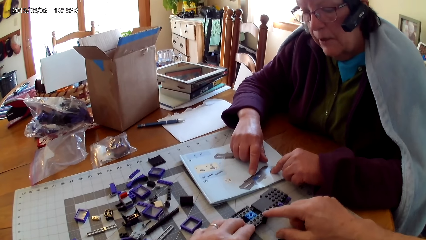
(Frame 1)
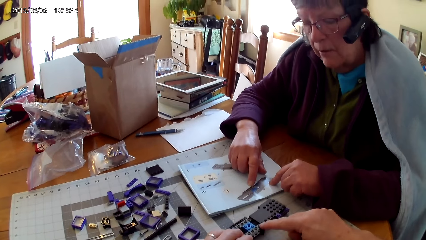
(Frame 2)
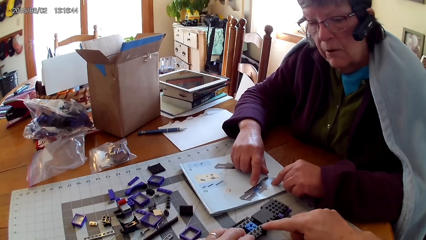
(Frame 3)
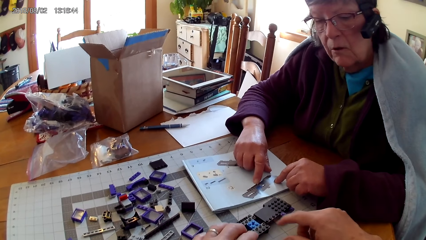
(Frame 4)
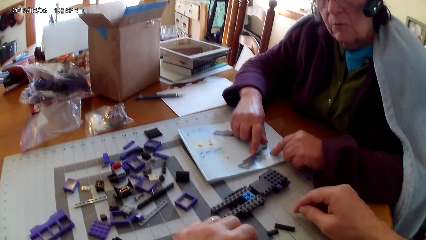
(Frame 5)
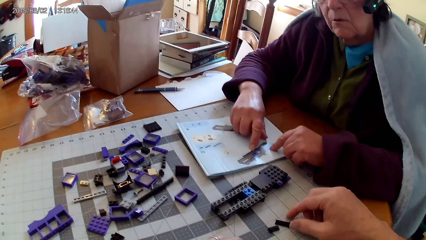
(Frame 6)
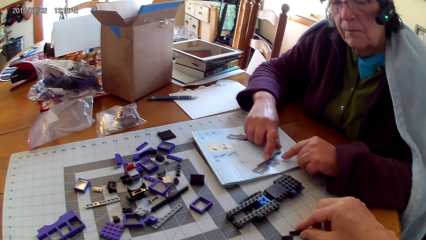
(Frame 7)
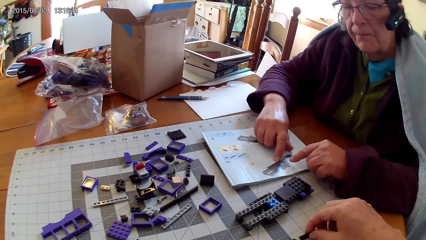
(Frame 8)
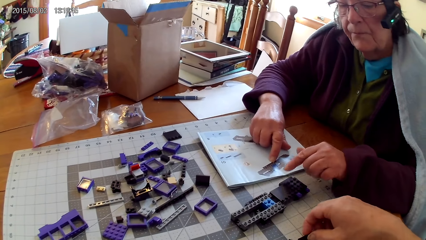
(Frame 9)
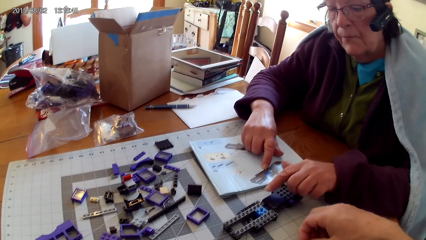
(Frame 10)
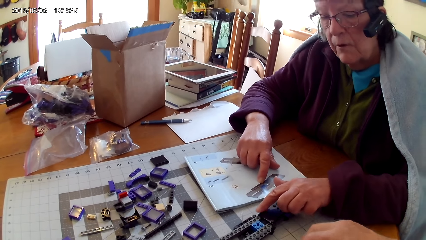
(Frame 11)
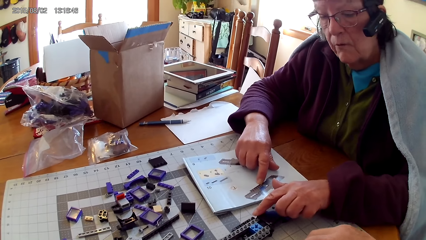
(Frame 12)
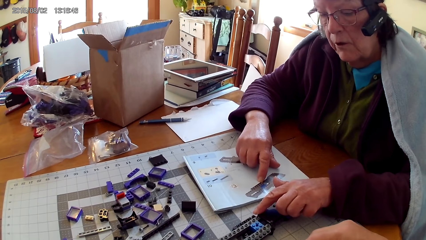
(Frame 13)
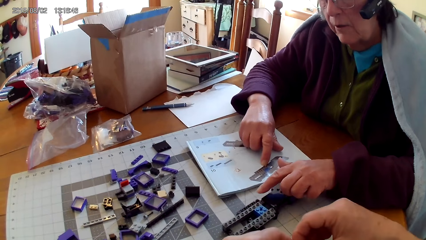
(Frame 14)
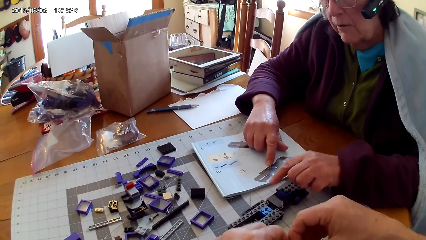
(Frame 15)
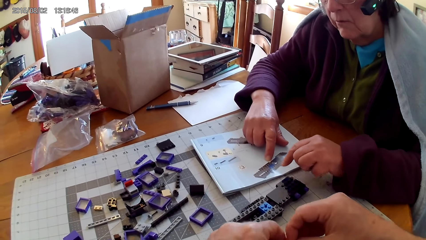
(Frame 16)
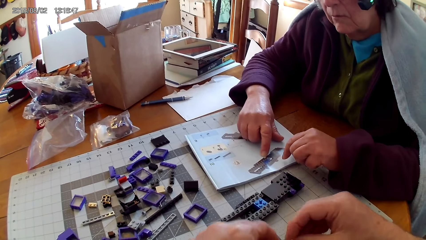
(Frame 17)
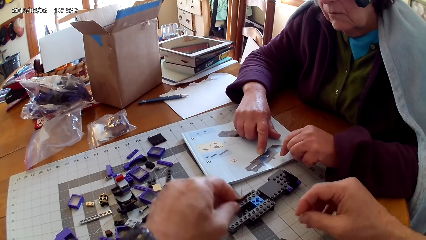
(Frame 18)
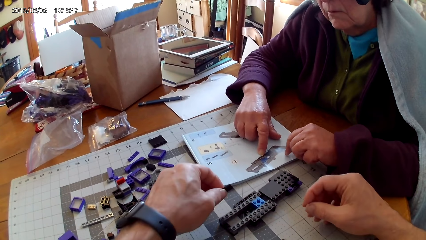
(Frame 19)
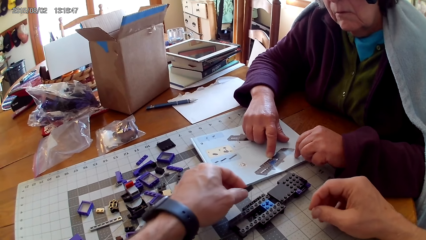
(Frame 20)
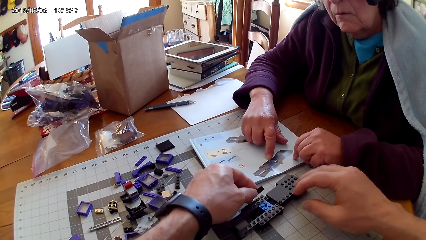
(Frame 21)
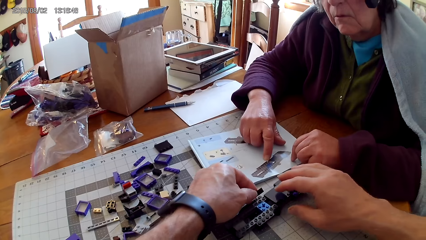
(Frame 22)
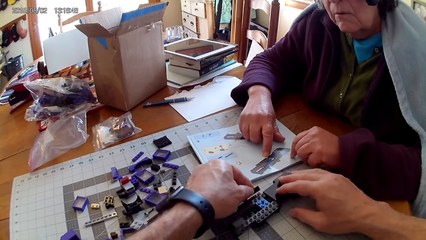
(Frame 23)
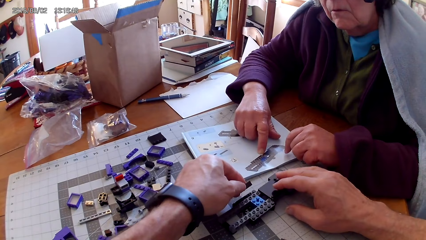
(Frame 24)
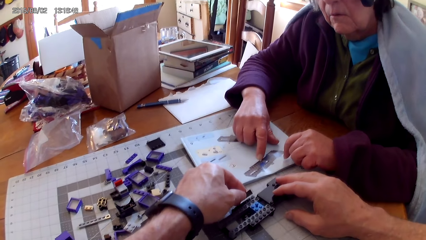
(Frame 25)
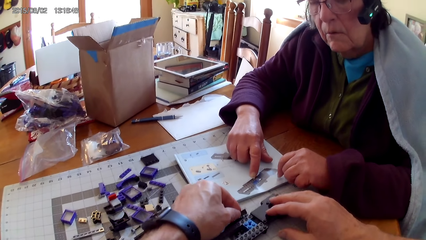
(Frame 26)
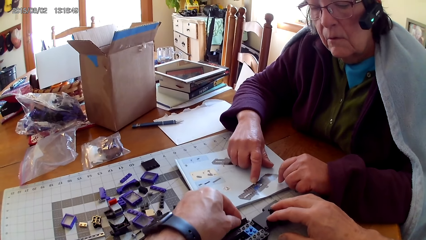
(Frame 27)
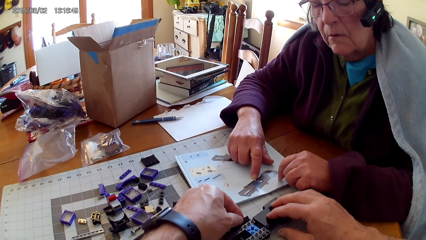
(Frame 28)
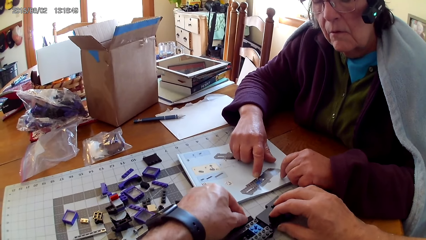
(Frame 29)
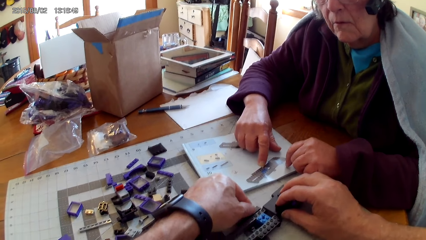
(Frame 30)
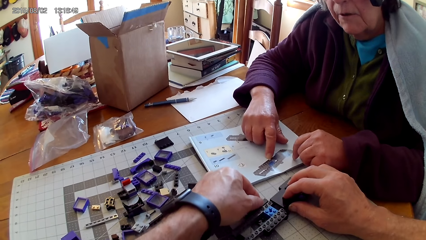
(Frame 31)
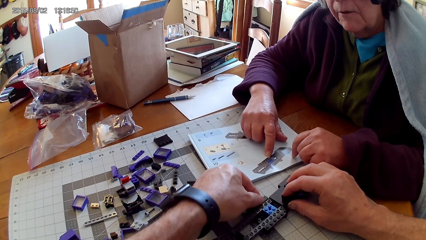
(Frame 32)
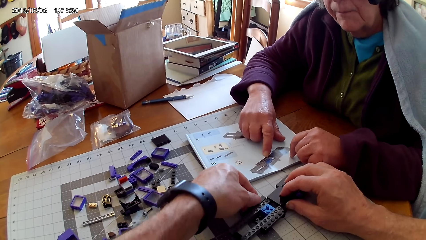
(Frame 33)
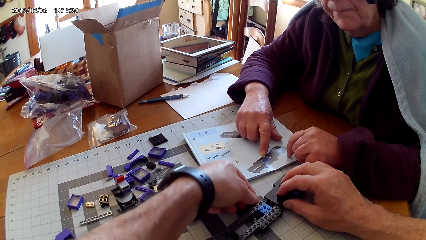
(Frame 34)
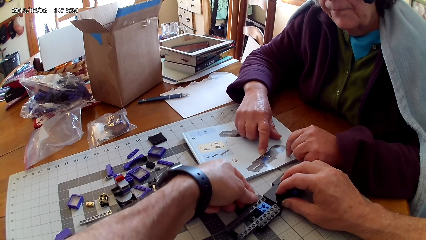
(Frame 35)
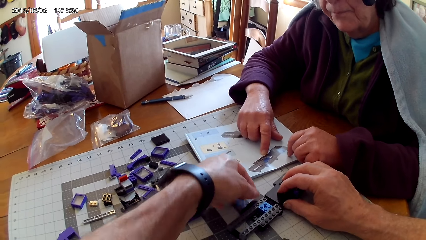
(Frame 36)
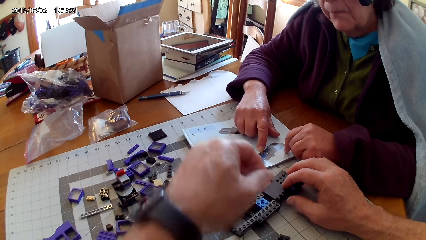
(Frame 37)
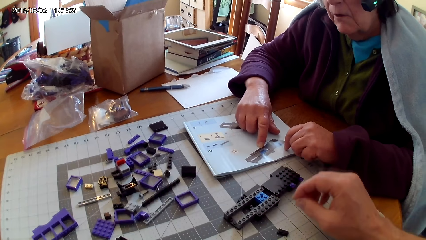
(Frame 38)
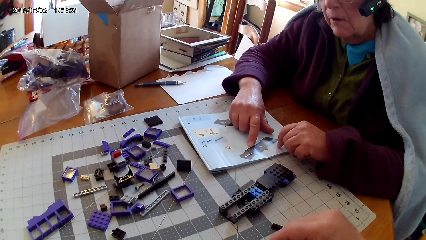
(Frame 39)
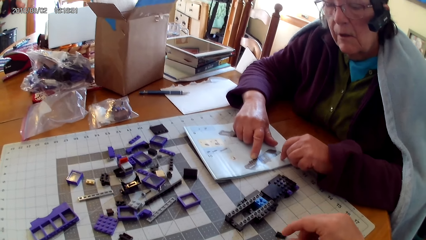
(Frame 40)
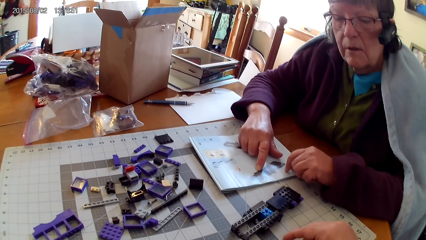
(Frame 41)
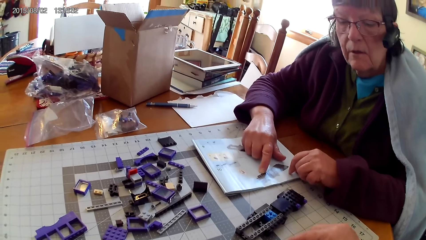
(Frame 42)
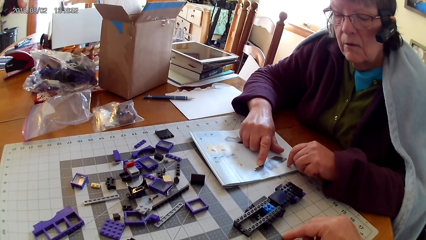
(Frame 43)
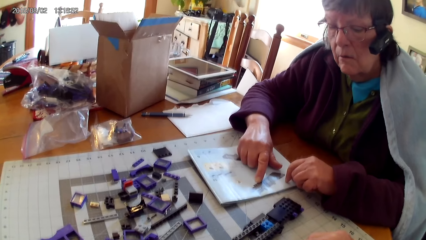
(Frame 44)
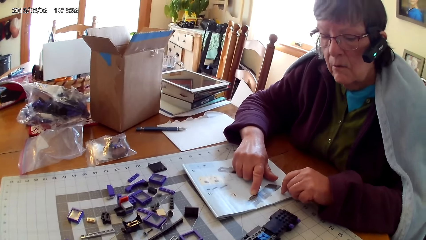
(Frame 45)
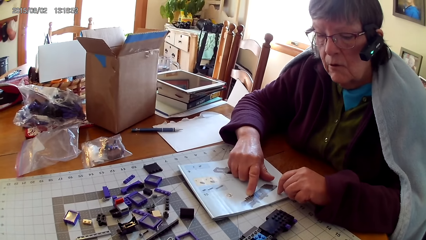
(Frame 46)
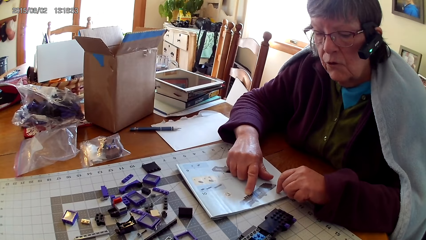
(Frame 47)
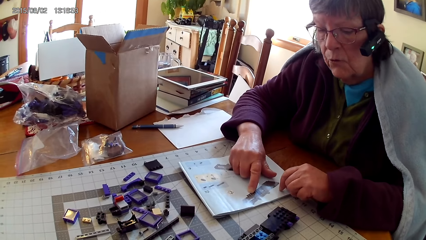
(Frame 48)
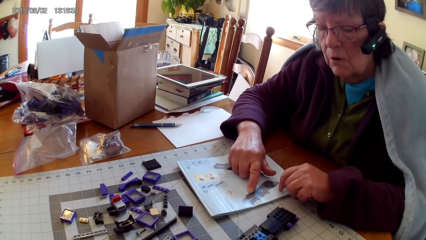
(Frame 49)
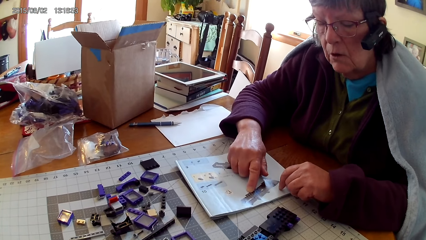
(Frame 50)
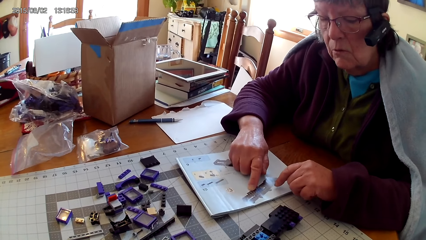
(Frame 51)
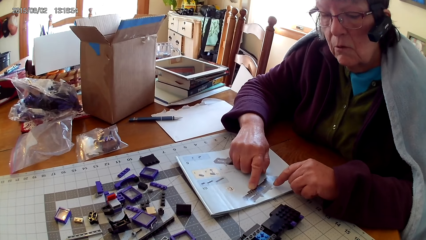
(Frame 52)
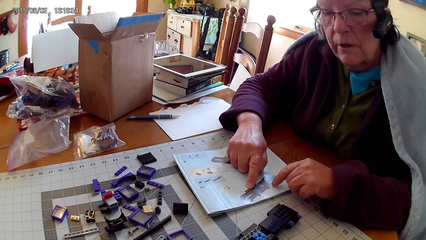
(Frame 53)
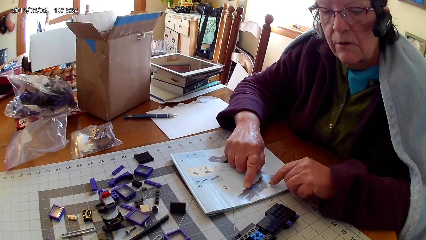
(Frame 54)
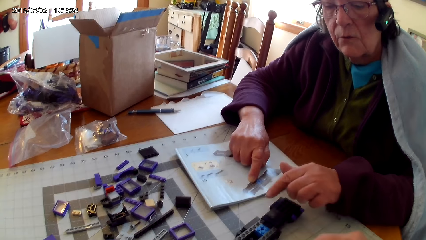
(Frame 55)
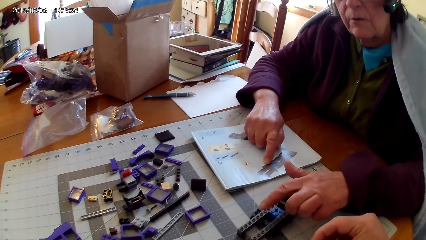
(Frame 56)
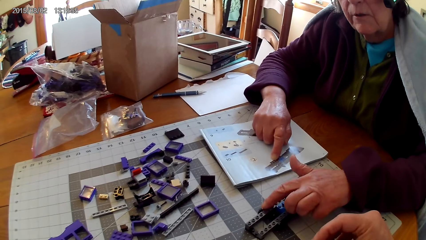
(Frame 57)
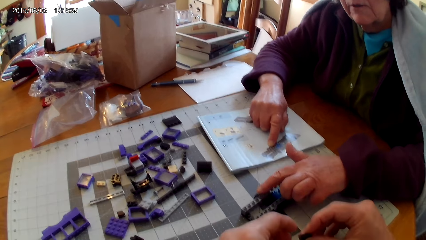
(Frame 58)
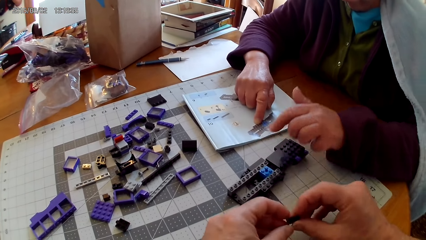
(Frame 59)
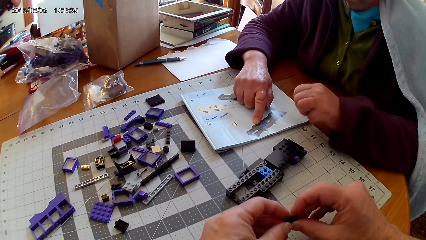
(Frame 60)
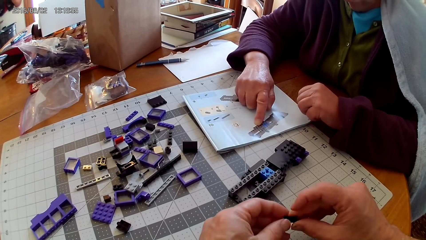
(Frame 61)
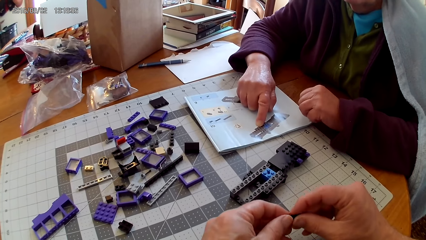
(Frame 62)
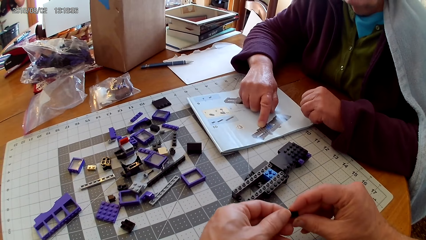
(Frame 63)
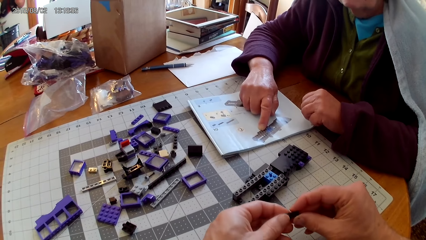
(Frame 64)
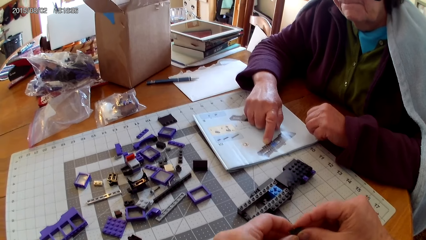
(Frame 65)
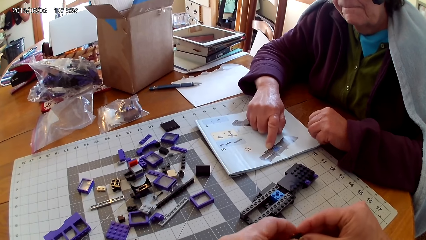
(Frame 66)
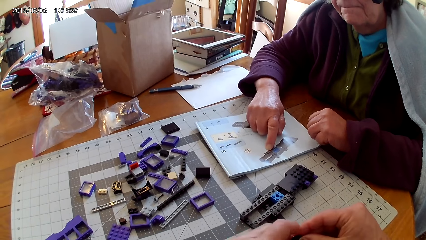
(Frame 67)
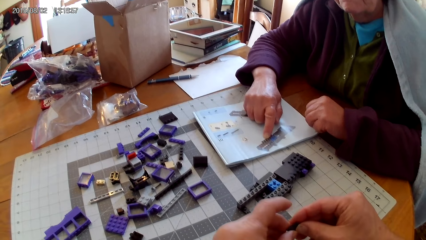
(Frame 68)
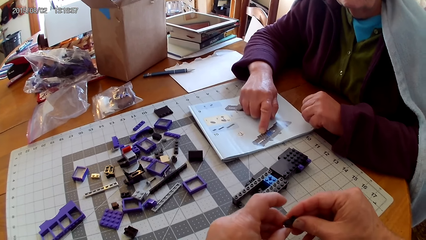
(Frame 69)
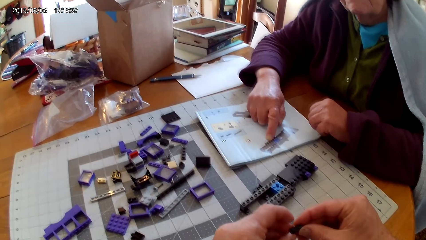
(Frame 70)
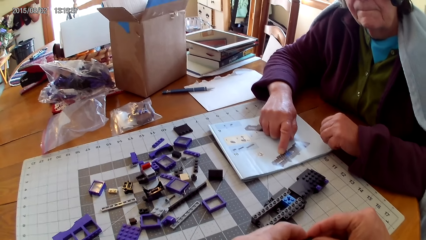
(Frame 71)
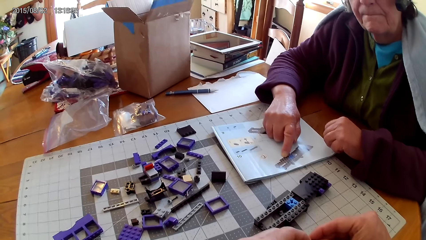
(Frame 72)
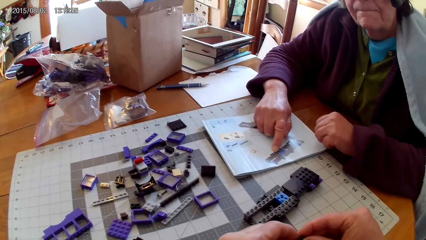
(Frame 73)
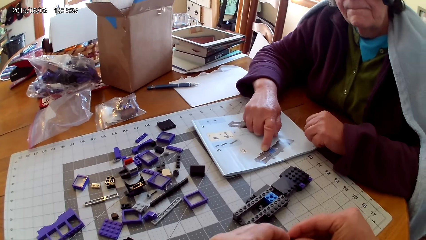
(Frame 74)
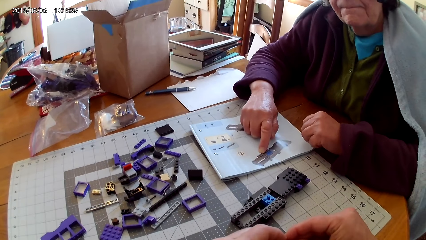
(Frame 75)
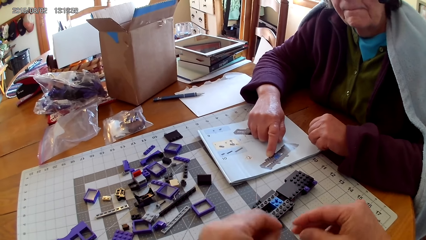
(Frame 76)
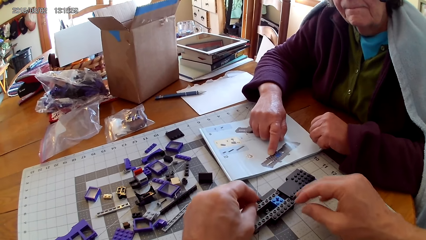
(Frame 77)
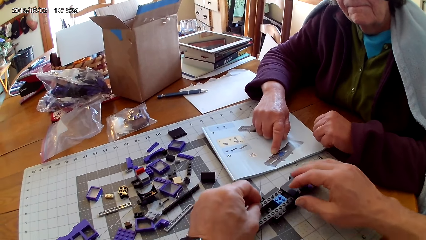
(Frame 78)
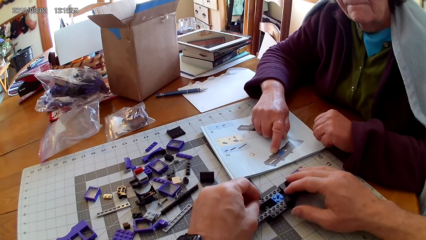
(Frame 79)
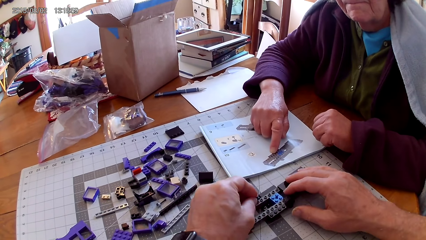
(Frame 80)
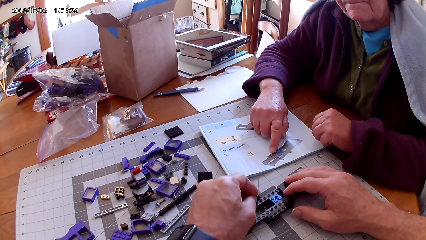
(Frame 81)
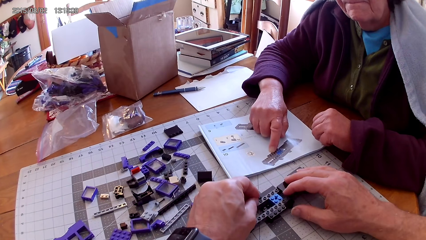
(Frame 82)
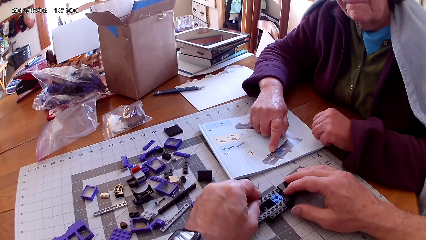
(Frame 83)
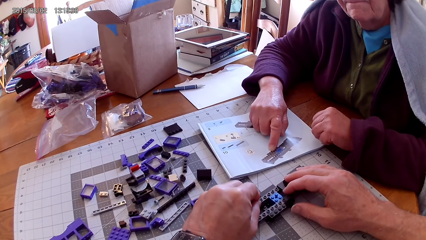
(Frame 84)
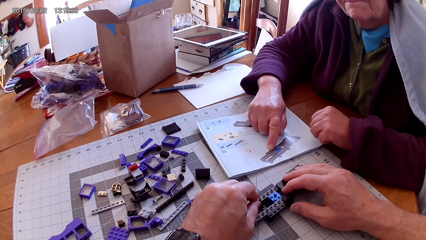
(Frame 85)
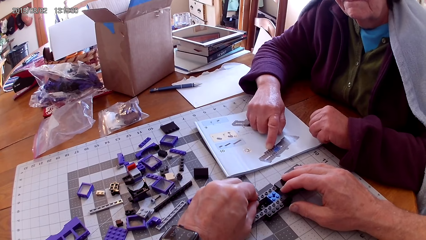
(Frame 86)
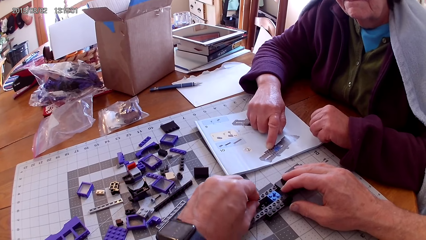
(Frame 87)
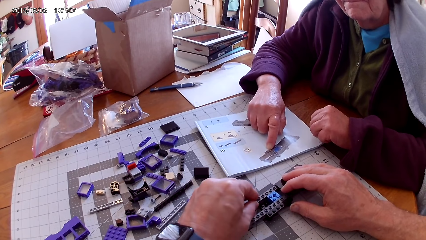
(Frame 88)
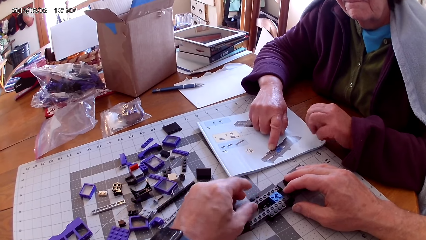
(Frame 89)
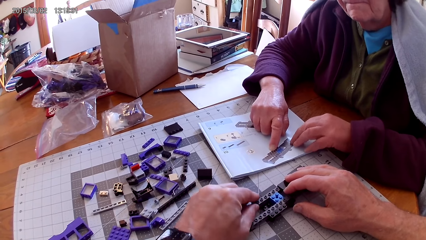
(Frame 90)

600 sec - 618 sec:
The camera wearer takes another spare part. A woman touches something and points the picture in the manual with both hands. The camera wearer fixes a plastic on the other plastic. They remove their hand from something. The woman reads the manual book and touches something. The camera wearer fixes a spare part. They hold the plastic. The woman removes her hand from something. The camera wearer fixes the spare part. They fix the plastic on the other plastic.
